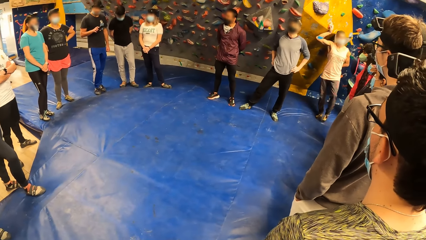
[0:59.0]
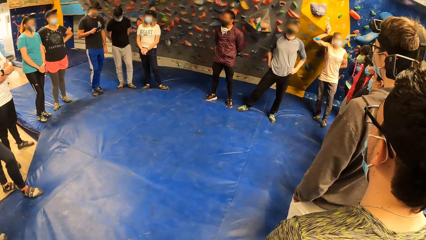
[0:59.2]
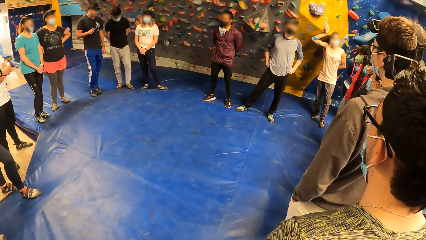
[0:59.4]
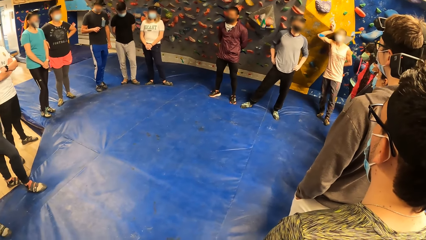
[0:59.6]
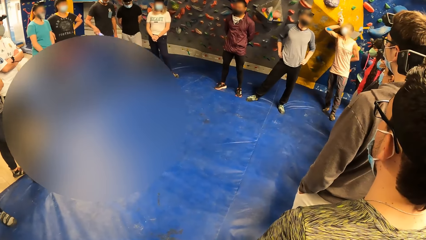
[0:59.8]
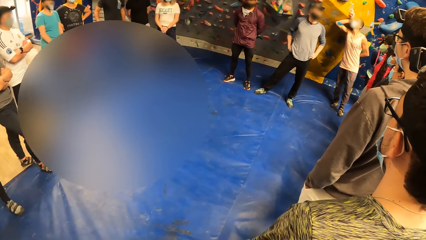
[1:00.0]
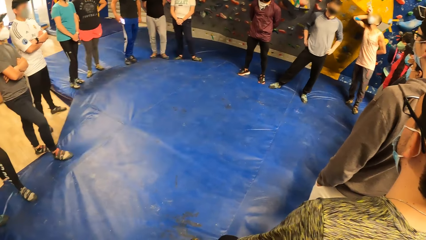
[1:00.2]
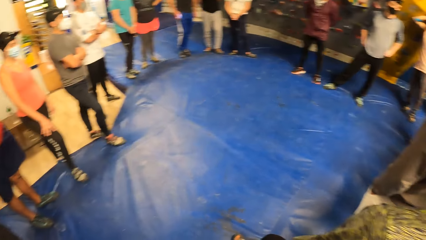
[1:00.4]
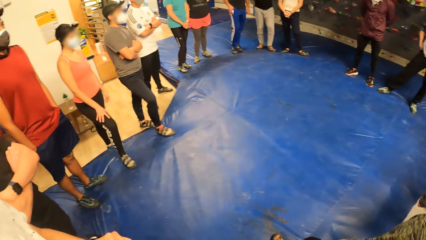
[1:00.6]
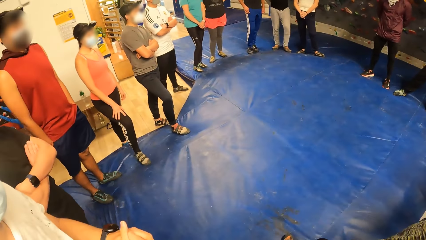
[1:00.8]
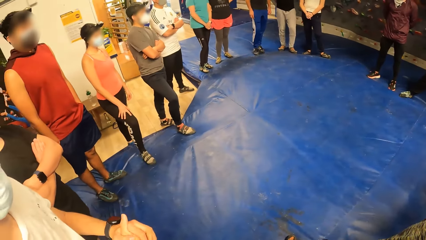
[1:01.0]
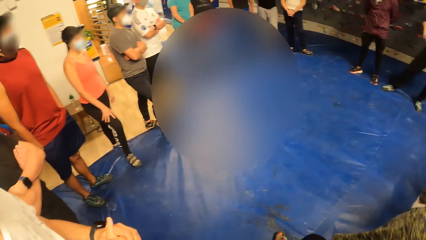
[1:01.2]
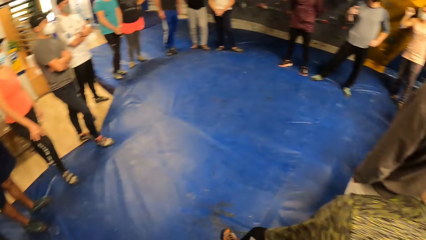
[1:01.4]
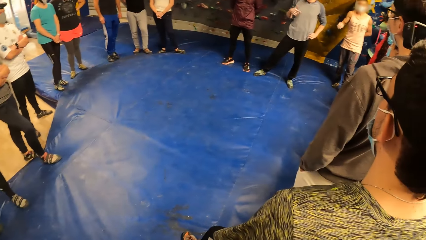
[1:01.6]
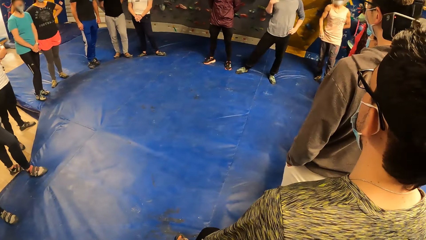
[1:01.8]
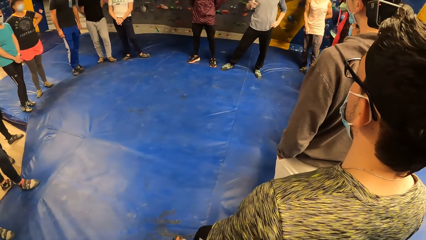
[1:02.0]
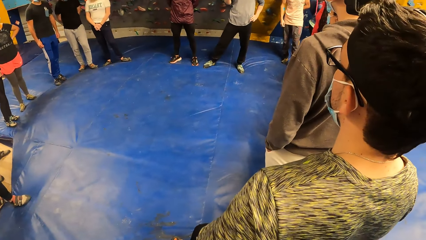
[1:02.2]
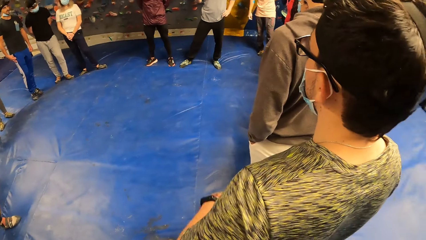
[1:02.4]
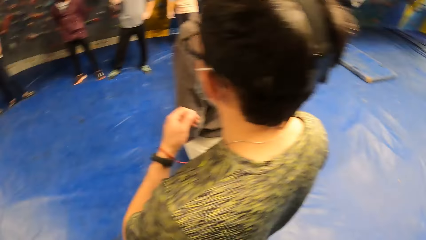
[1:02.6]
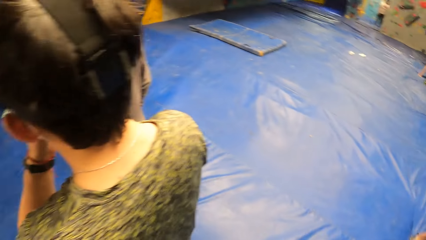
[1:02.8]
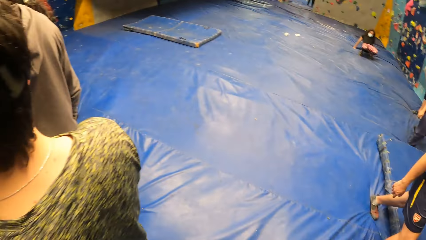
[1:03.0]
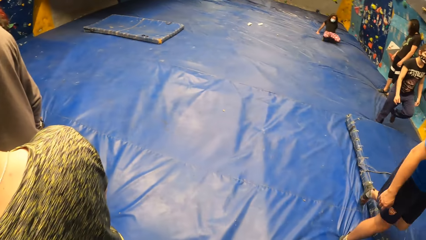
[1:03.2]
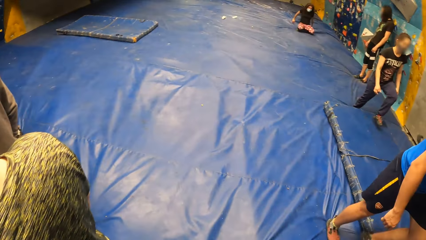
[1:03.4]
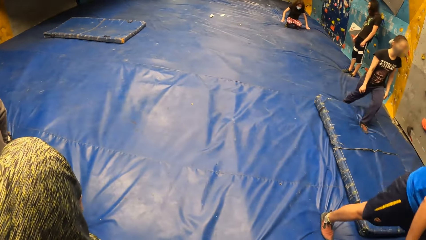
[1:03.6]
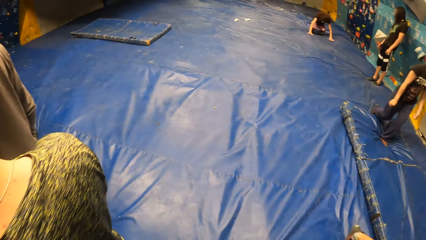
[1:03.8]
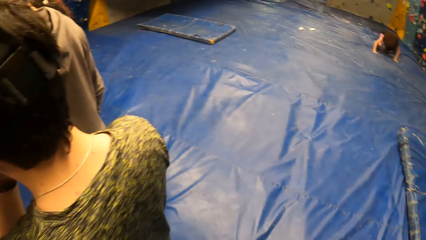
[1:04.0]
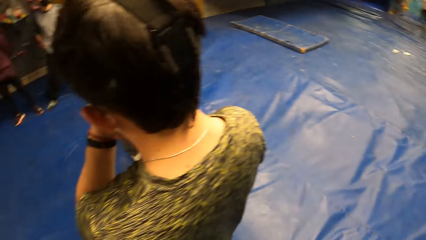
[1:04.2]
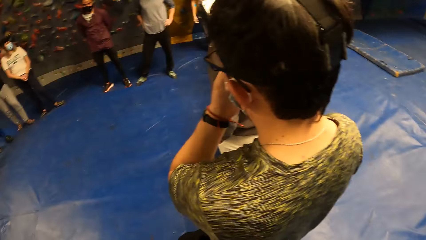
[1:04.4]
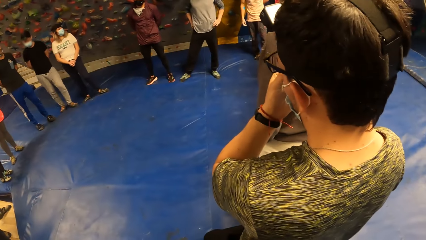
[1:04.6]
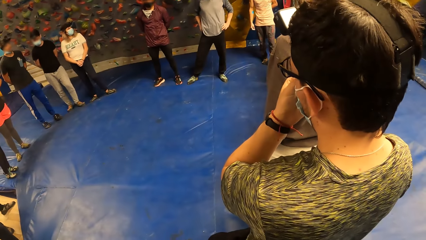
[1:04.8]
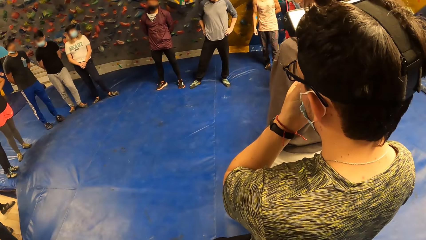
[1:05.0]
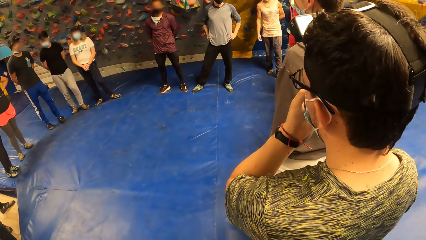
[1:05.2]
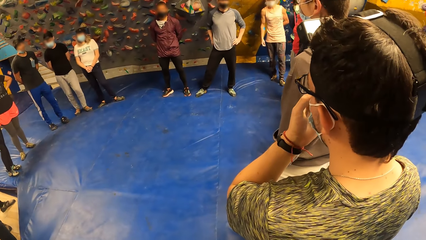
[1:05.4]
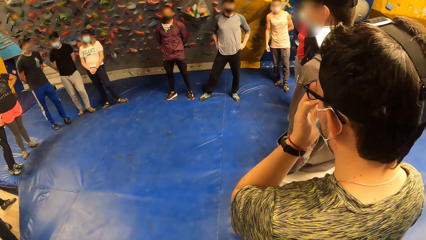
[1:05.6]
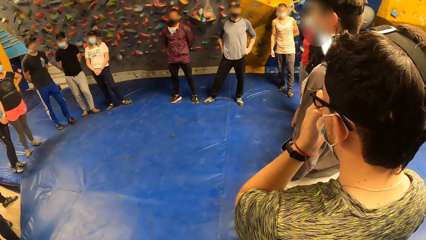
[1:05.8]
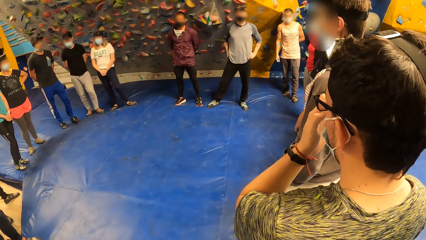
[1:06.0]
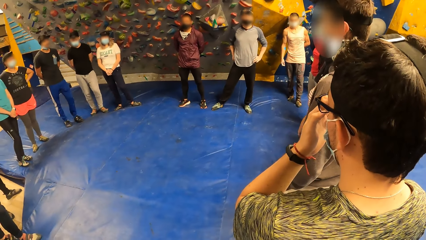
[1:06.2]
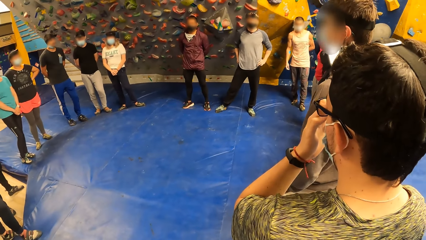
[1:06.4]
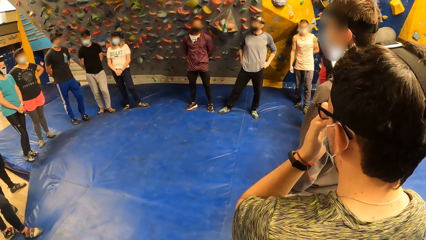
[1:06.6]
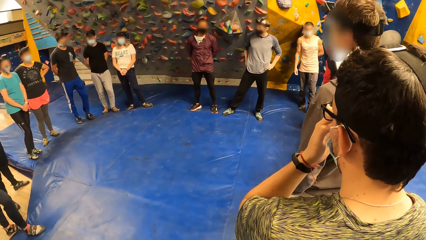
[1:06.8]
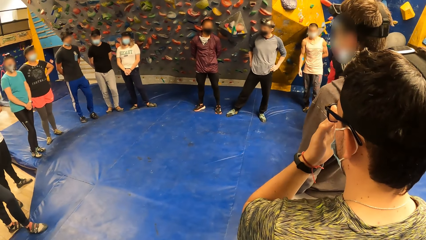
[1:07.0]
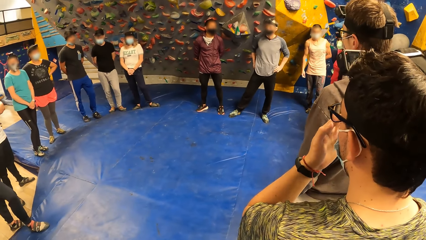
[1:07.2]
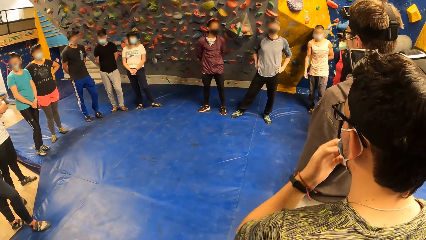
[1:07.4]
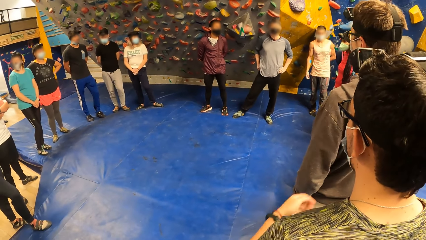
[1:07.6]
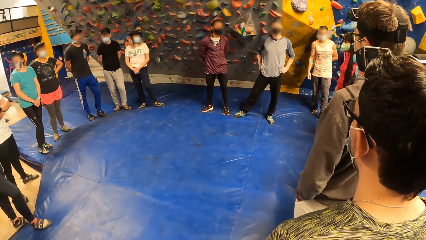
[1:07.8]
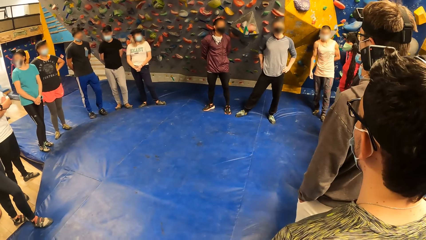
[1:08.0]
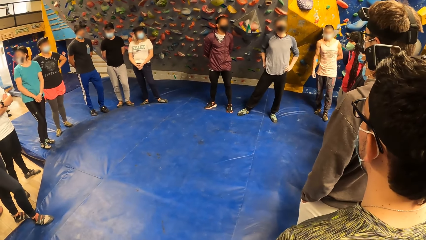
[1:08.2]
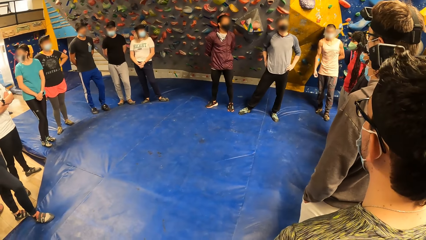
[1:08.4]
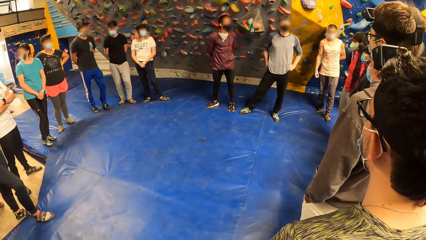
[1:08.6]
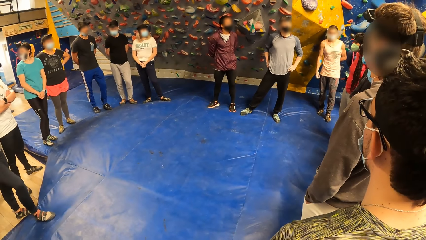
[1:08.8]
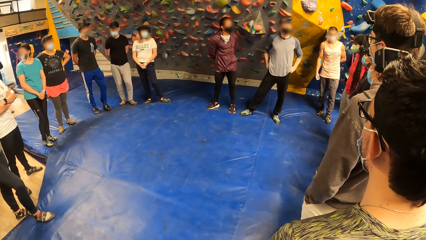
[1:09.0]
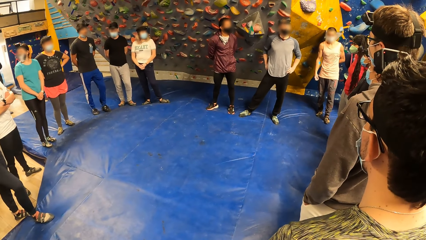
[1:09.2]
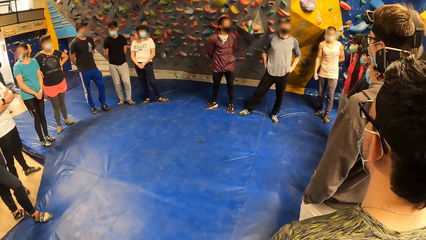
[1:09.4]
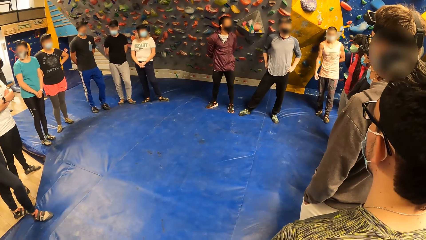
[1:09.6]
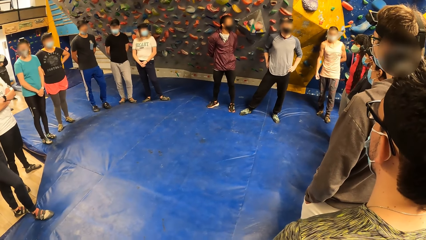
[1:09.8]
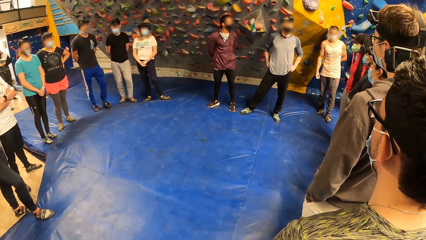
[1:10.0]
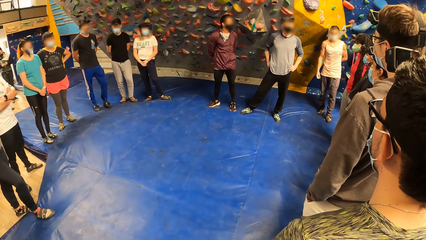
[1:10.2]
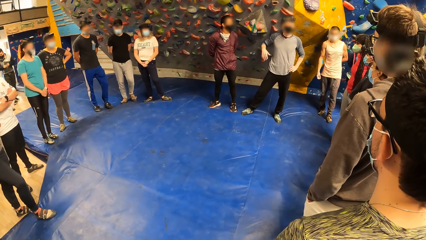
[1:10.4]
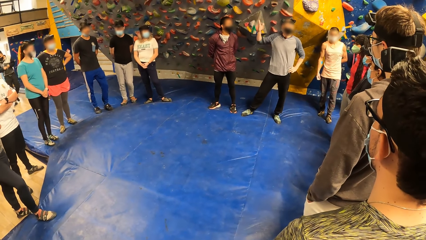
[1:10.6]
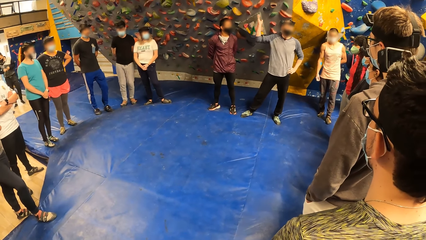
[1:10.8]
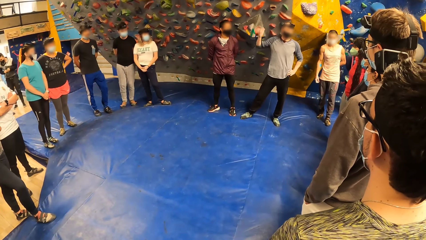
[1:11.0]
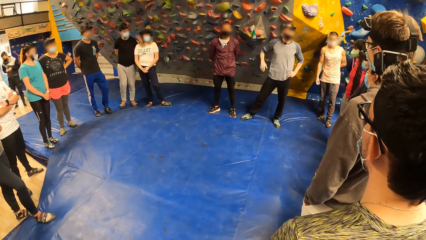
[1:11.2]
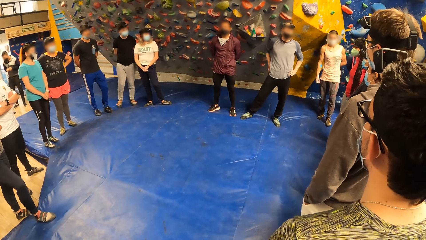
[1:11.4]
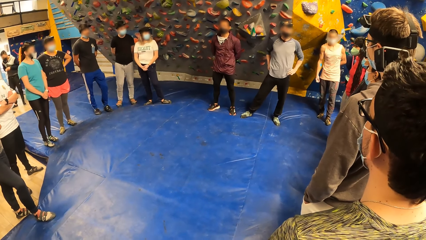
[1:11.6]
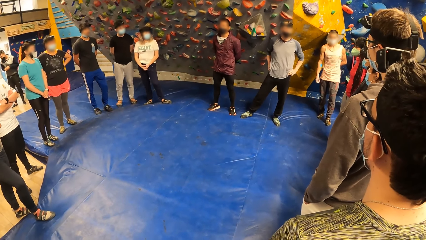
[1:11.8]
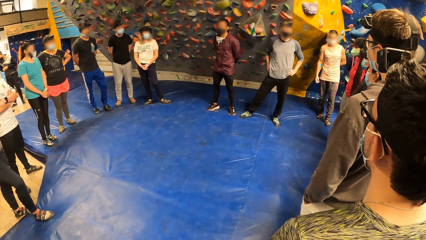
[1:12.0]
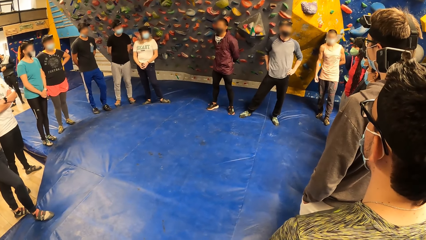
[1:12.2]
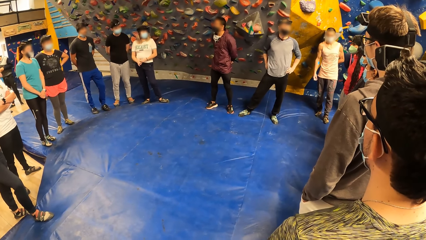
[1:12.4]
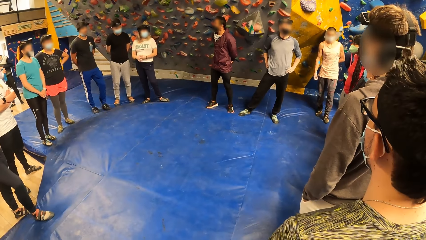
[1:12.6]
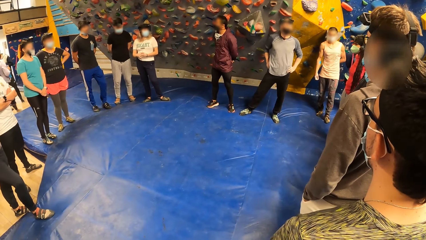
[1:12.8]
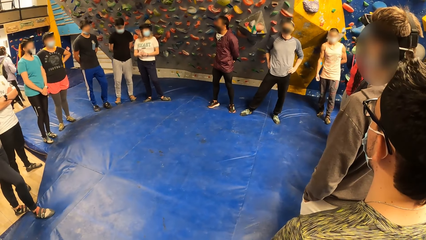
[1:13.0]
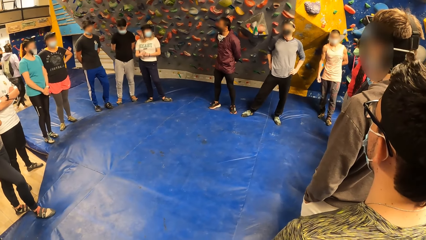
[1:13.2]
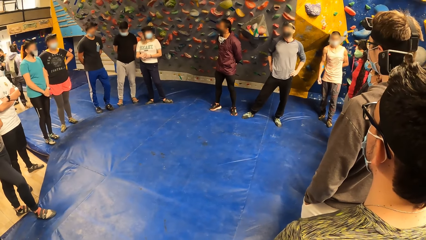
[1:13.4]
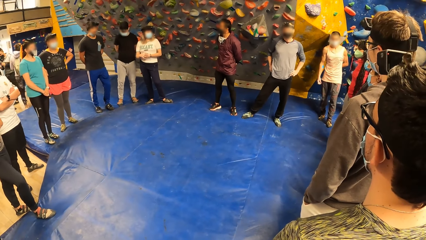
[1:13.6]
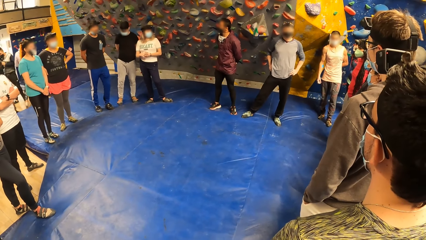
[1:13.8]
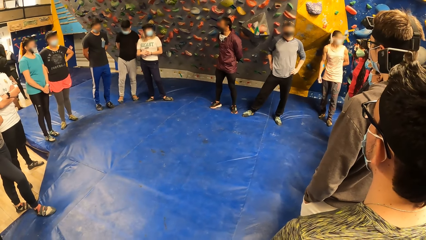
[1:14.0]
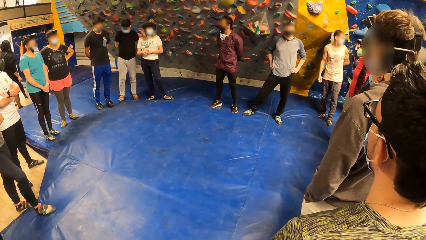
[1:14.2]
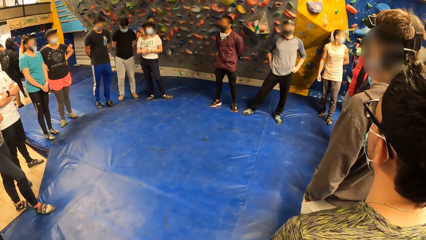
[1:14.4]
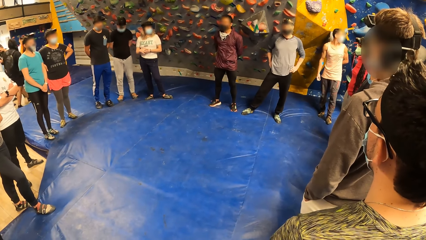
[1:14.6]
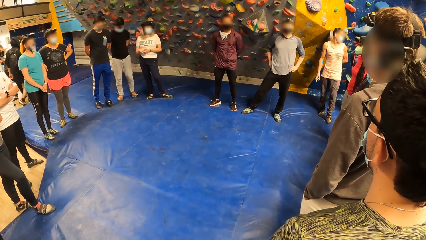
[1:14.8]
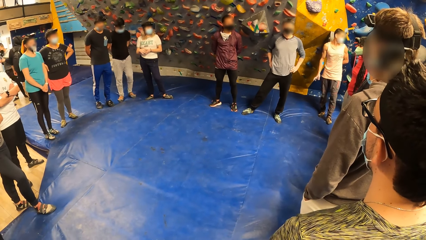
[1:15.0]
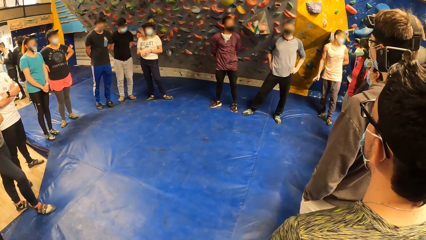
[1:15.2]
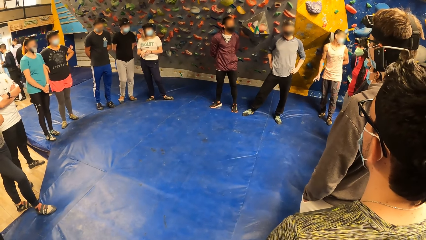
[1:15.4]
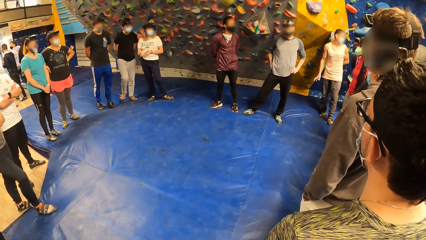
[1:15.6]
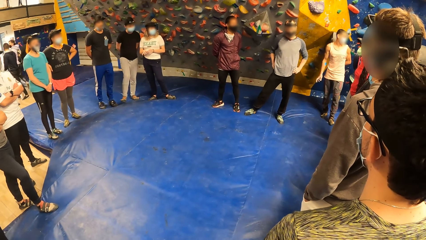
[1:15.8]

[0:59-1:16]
A man looks at his phone. The camera wearer looks around the team. They look around the team again. They look around the playing field. They look at the team. Another man converses with the team.
